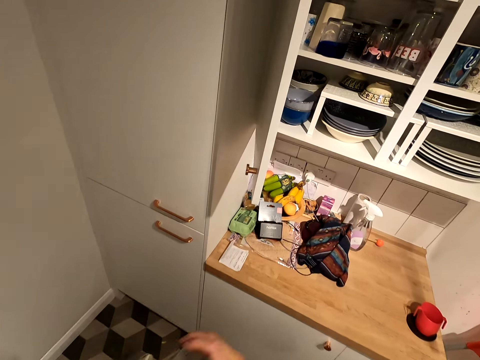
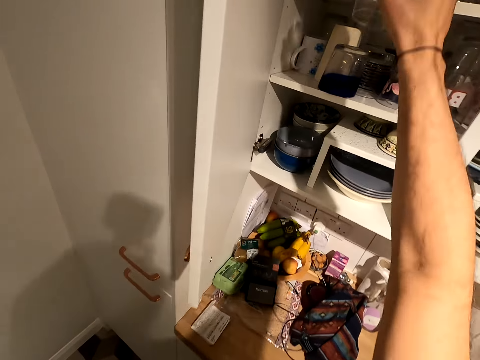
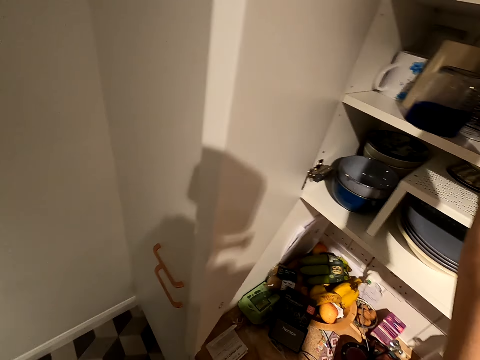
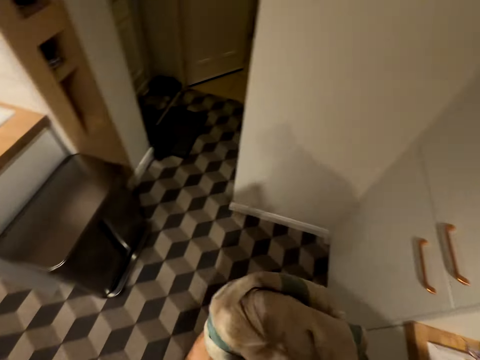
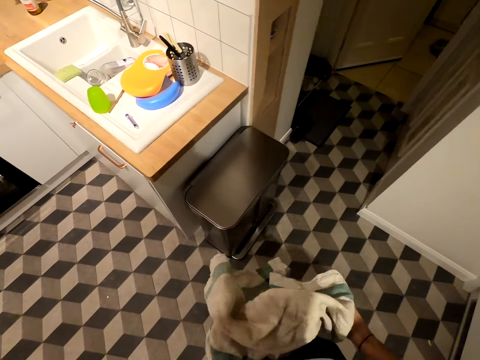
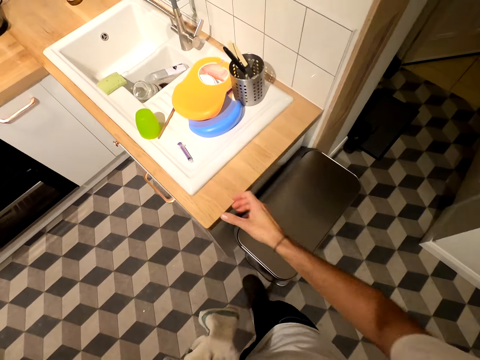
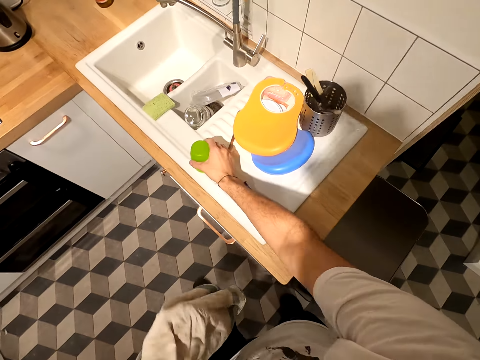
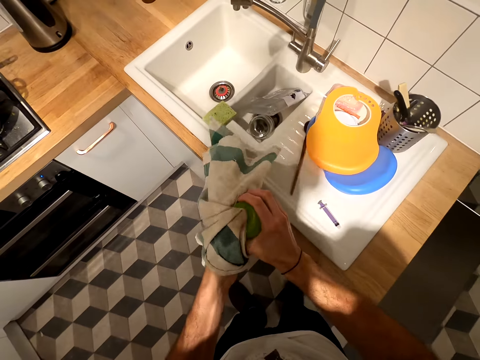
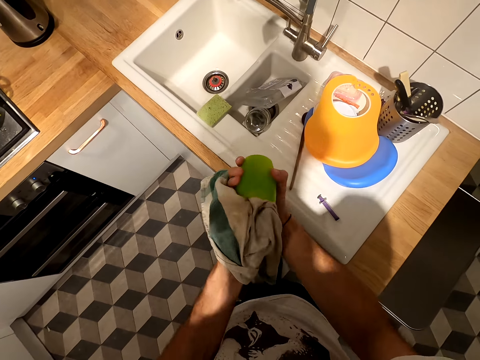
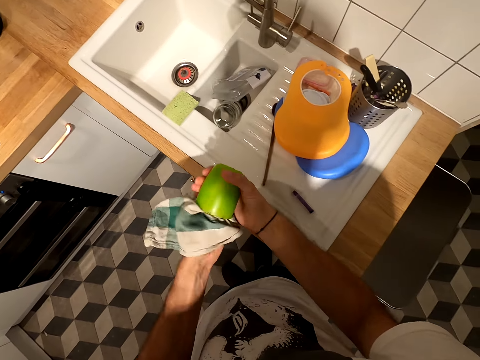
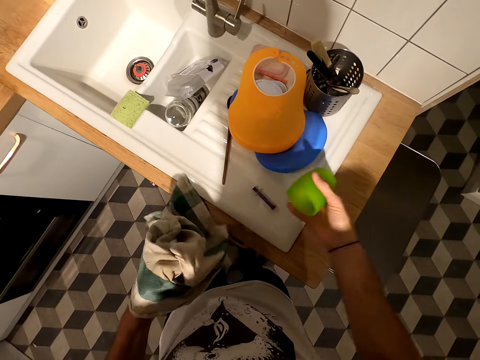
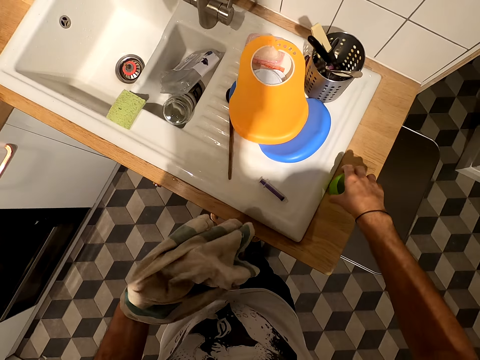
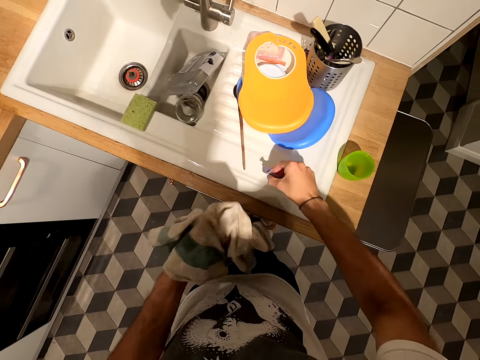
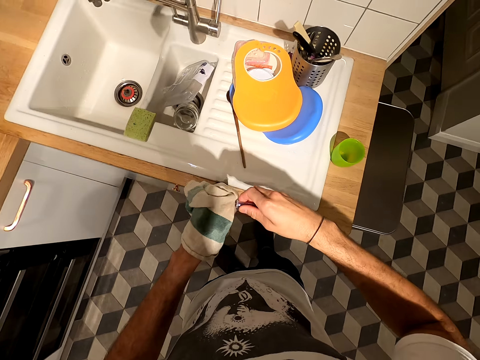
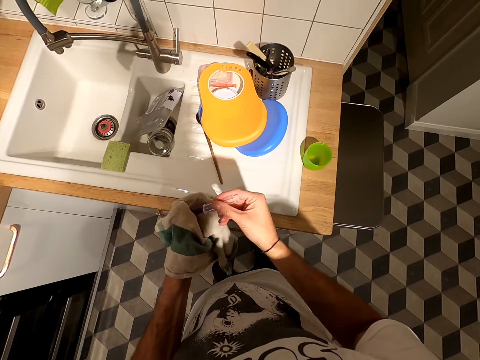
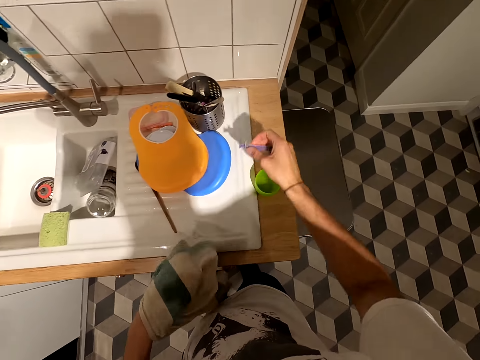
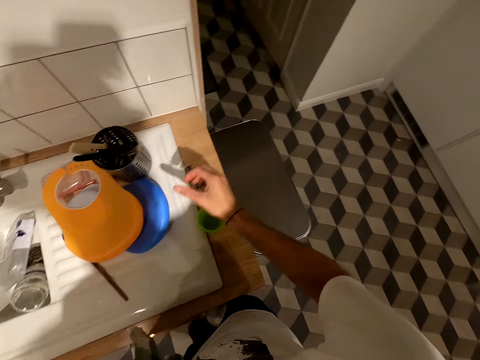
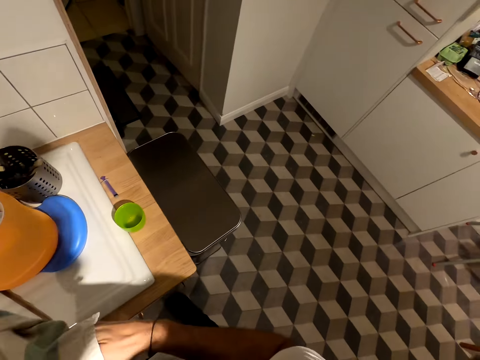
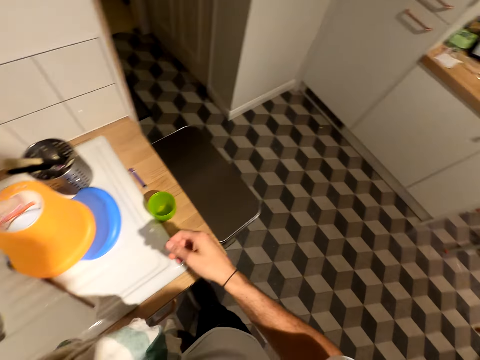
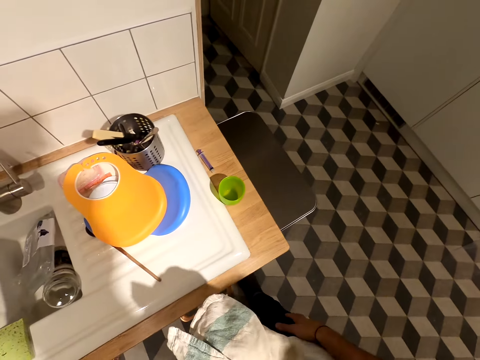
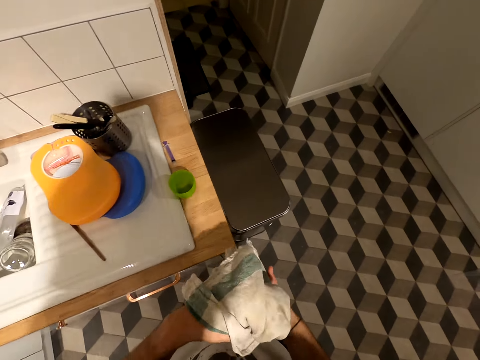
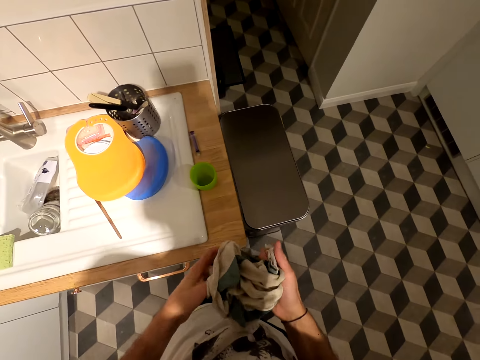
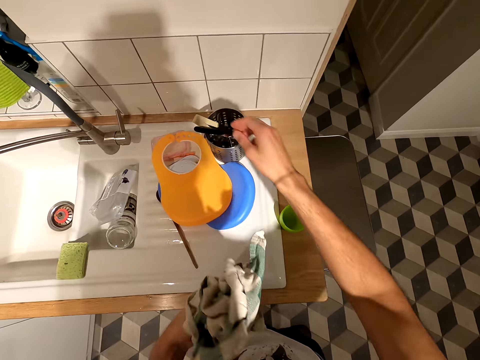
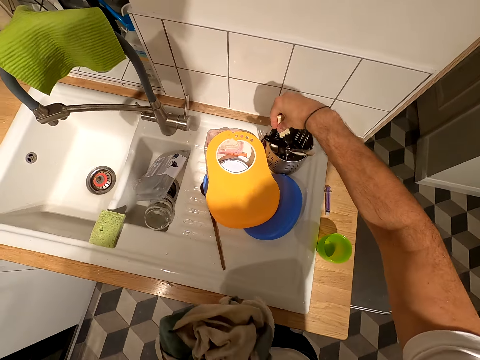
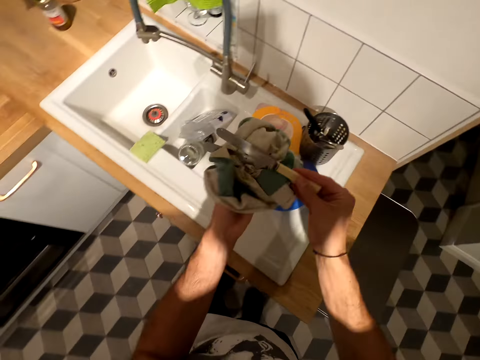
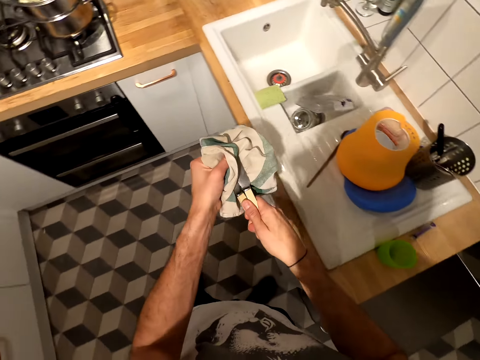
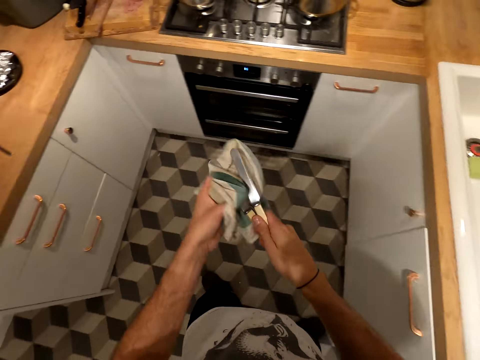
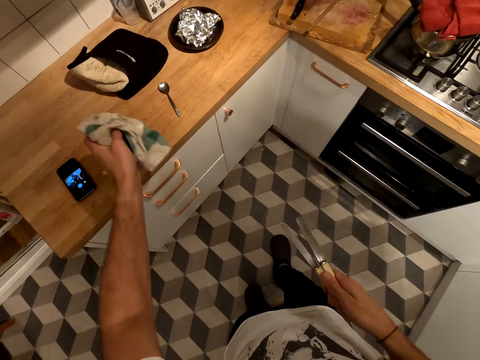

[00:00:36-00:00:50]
The camera wearer puts the cup in the cupboard. They turn around. They walk. They pick up a cup. They clean the cup using a linen towel. They put the cup on the countertop. They pick up a syringe. They clean the syringe using the linen towel. They put the syringe on the countertop. They hold the towel. They pick up table knives. They clean the table knives using the linen towel. They throw the linen towel on the countertop.

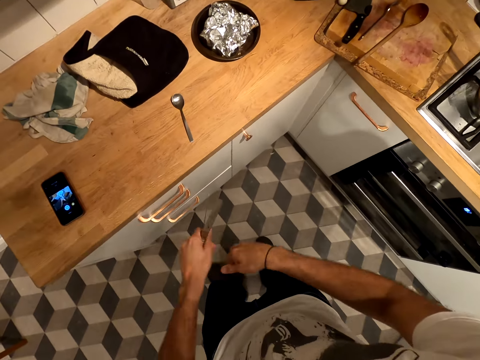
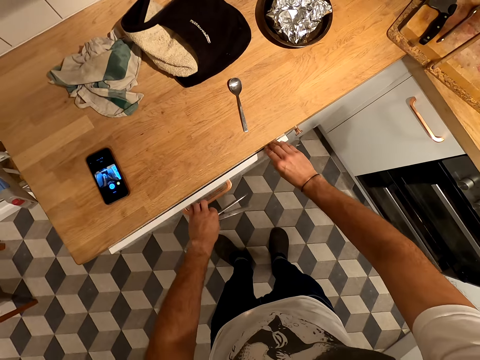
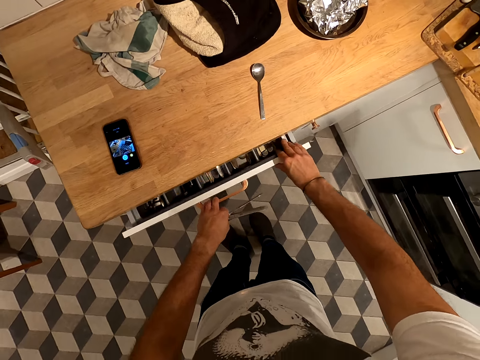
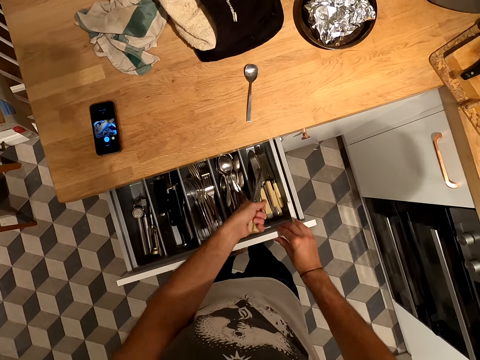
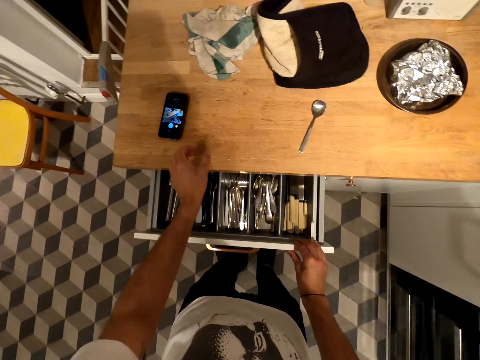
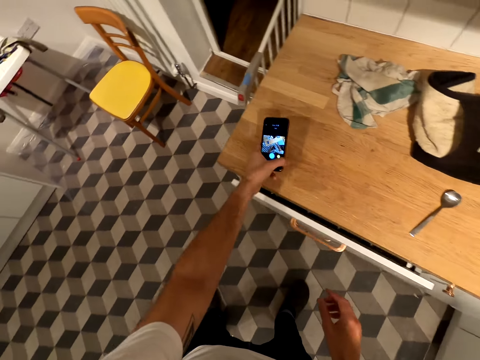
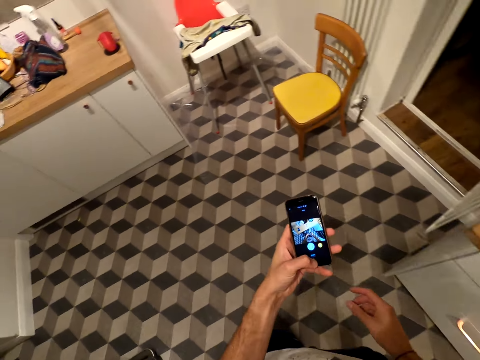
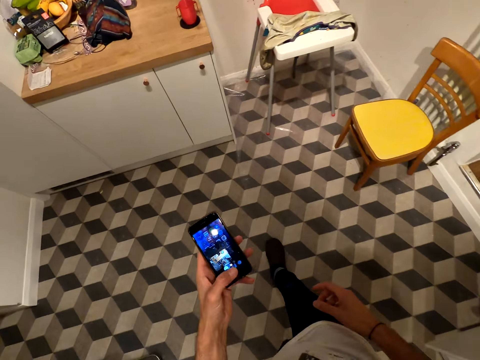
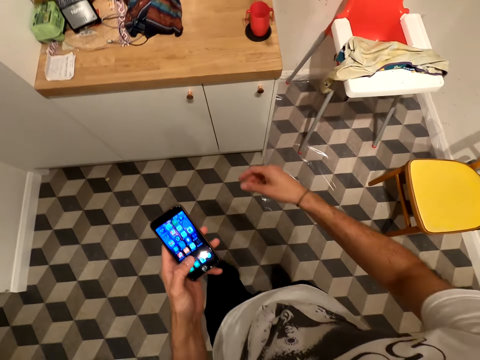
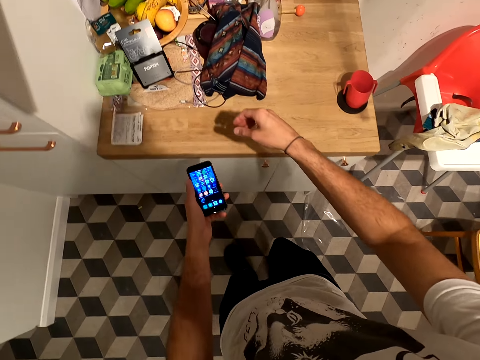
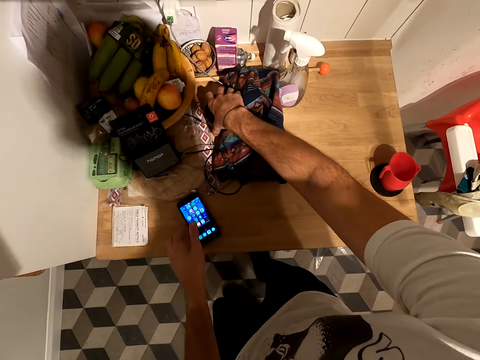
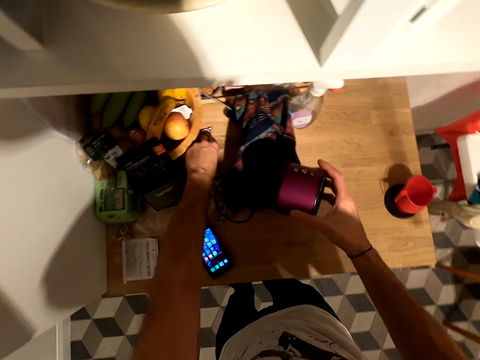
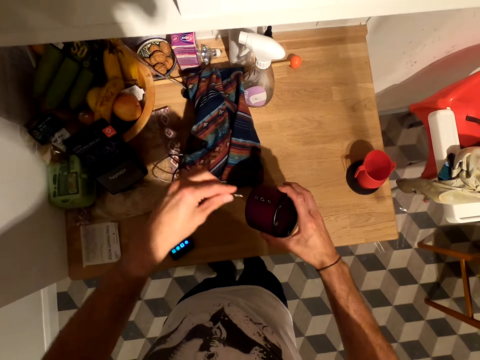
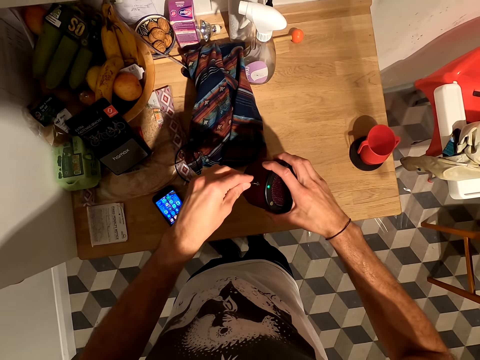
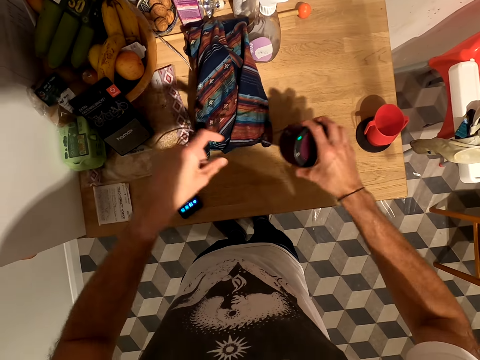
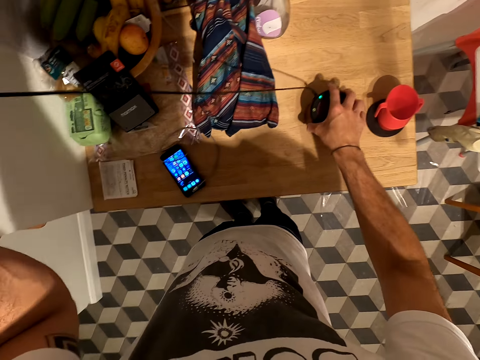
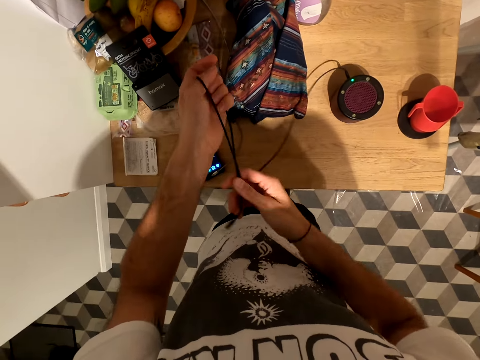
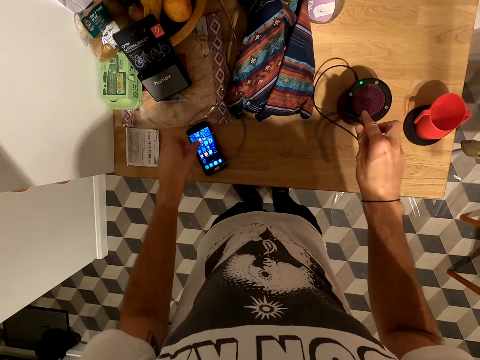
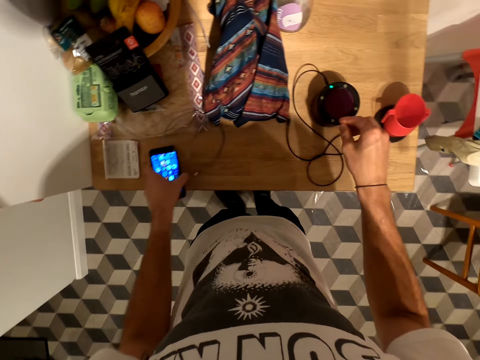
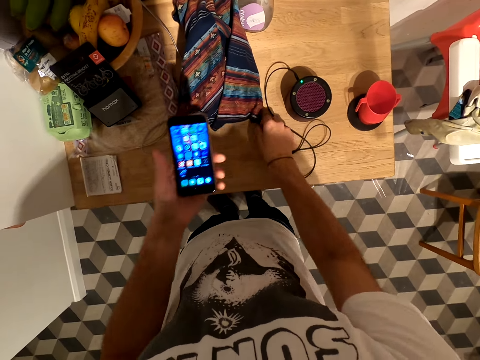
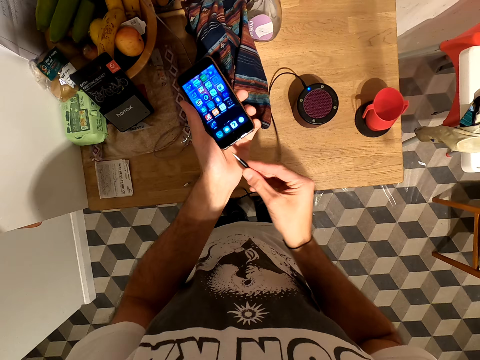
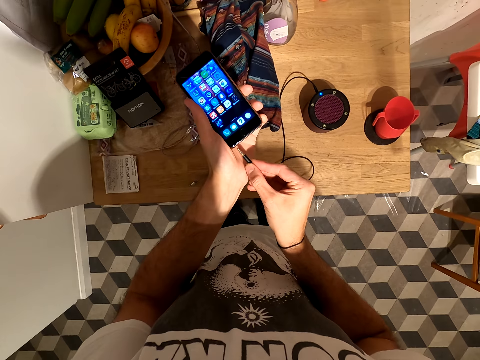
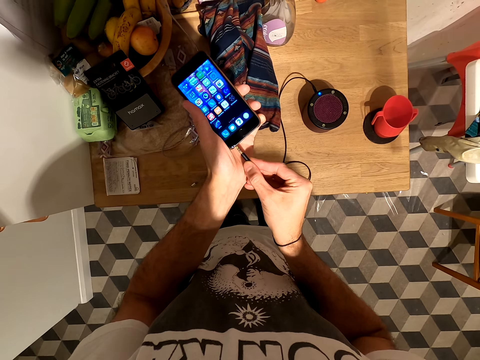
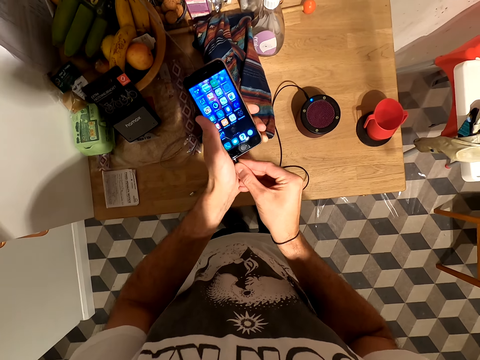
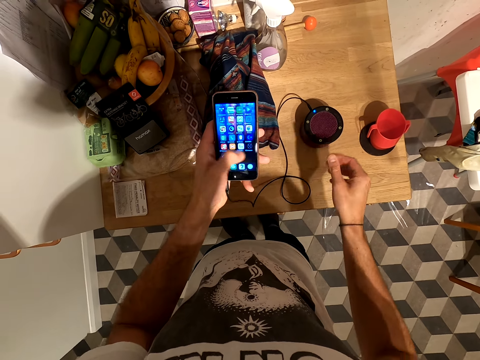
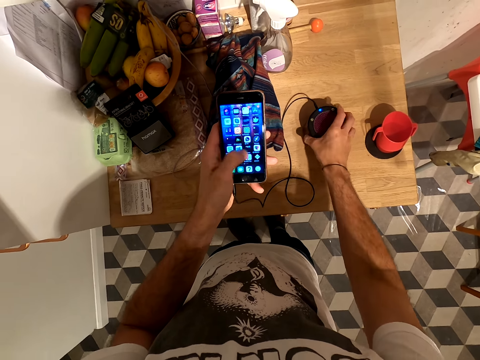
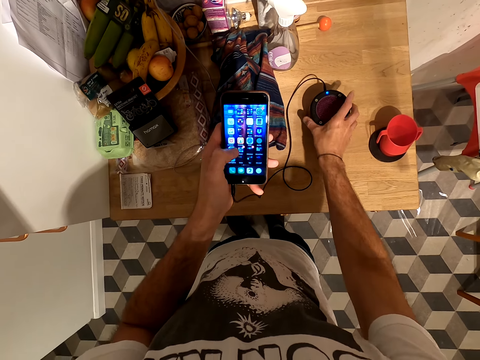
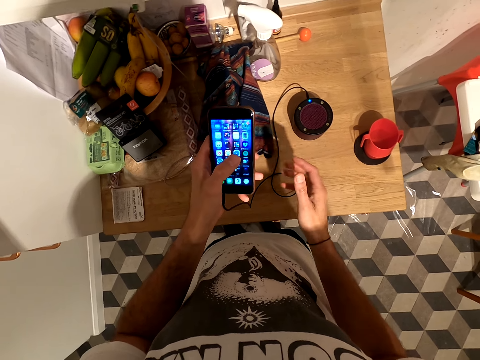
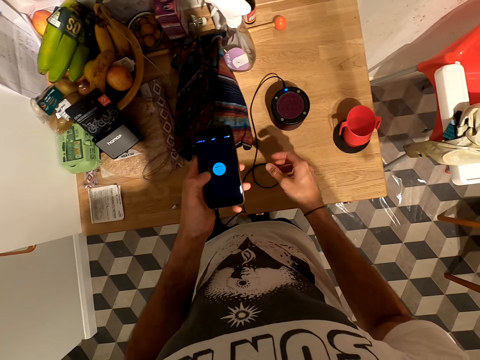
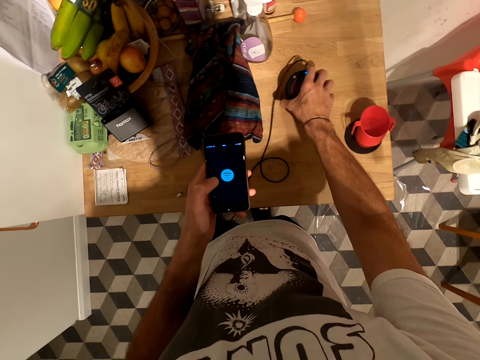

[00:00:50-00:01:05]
The camera wearer opens a drawer. They put the table knives in the drawer and close the drawer. They pick up the phone. They walk. They touch the phone. They pick up a speaker. They put the phone on the table. They connect the speaker. They connect bluetooth to the phone. They scroll the phone. They hold the speaker. They drop the speaker. They press an app in the phone. They hold the speaker.
